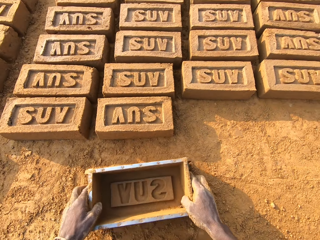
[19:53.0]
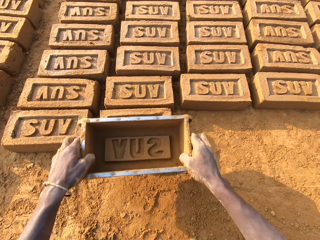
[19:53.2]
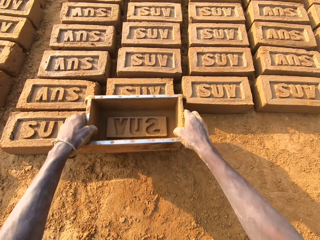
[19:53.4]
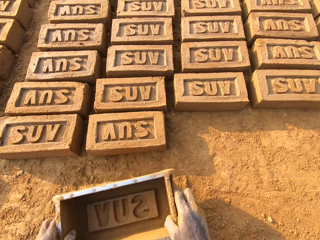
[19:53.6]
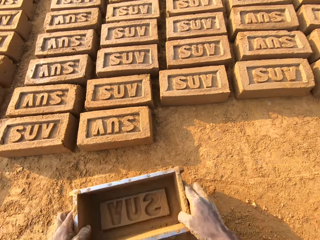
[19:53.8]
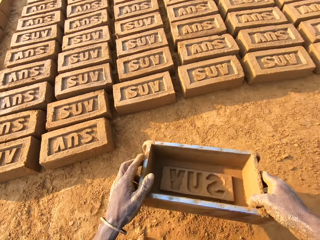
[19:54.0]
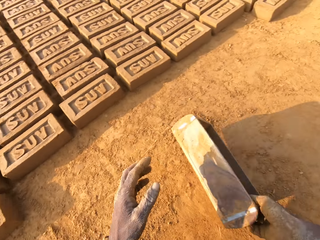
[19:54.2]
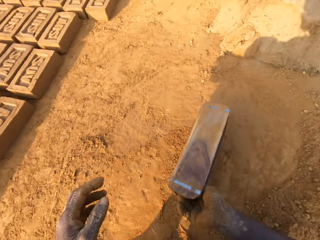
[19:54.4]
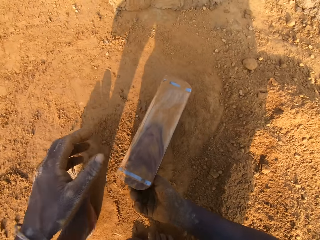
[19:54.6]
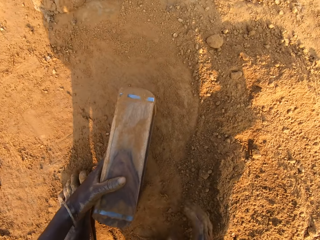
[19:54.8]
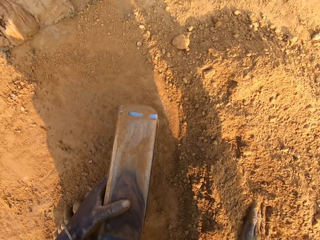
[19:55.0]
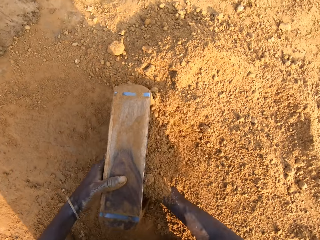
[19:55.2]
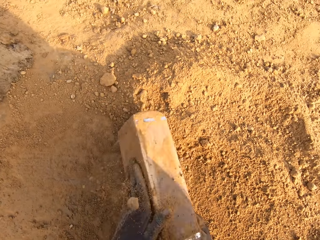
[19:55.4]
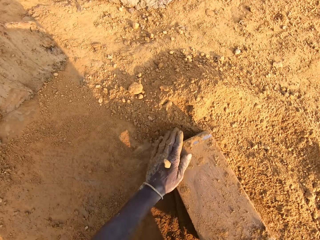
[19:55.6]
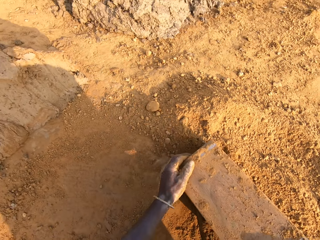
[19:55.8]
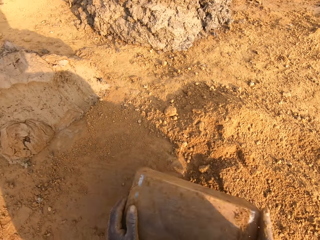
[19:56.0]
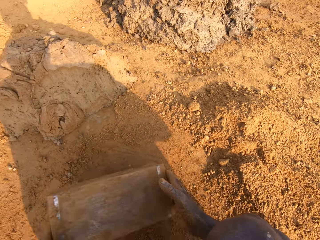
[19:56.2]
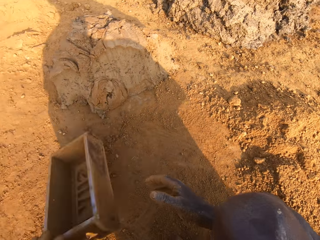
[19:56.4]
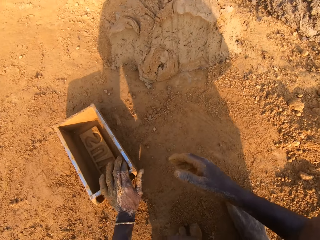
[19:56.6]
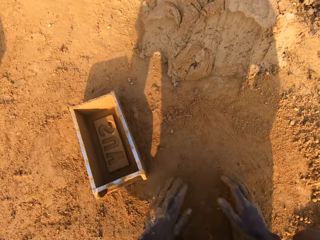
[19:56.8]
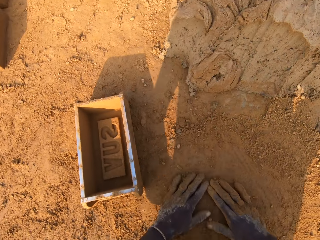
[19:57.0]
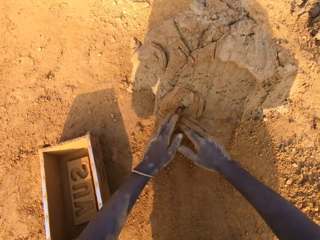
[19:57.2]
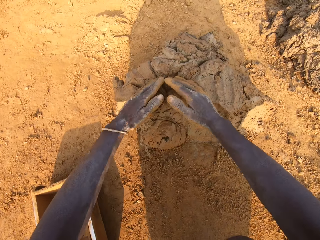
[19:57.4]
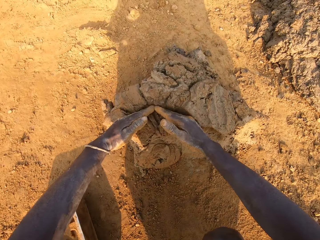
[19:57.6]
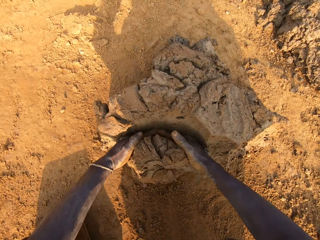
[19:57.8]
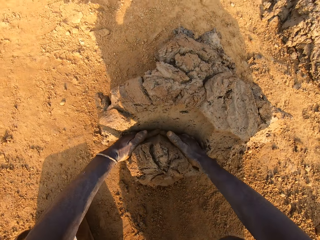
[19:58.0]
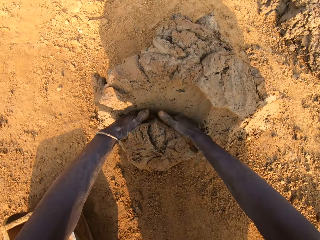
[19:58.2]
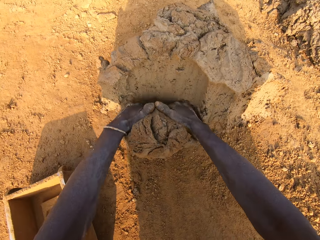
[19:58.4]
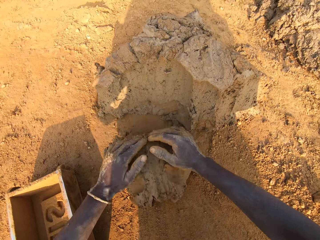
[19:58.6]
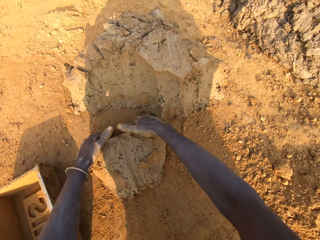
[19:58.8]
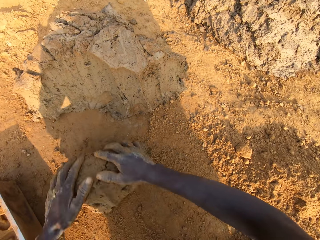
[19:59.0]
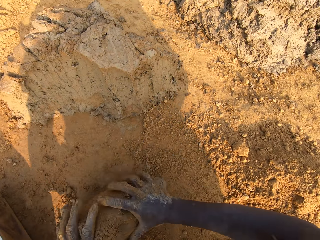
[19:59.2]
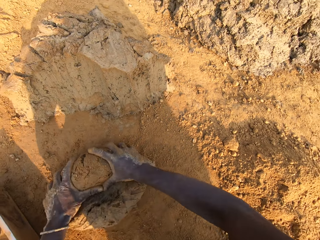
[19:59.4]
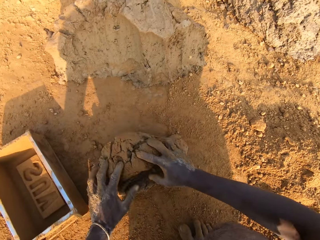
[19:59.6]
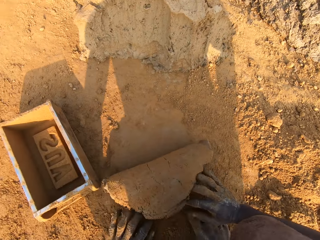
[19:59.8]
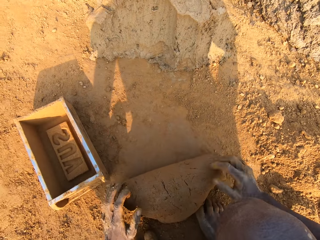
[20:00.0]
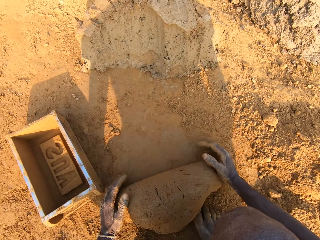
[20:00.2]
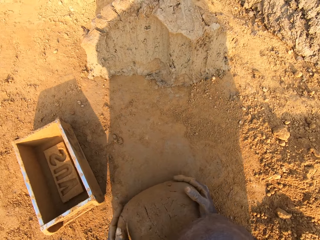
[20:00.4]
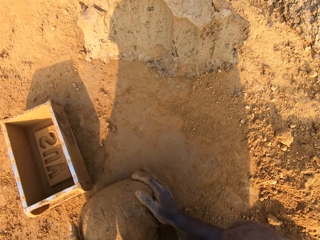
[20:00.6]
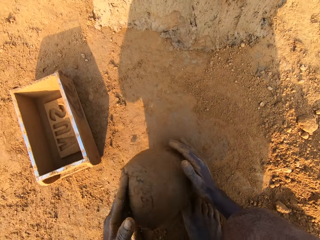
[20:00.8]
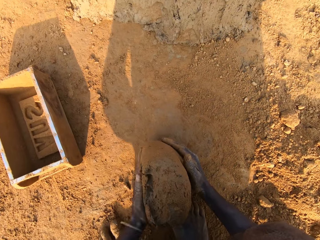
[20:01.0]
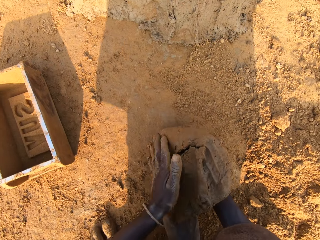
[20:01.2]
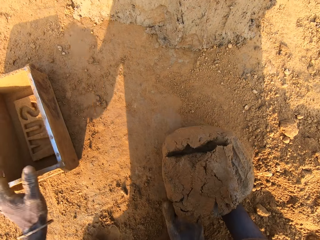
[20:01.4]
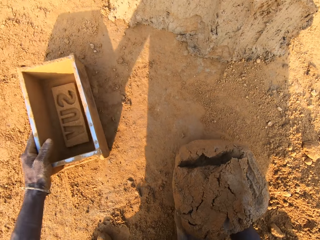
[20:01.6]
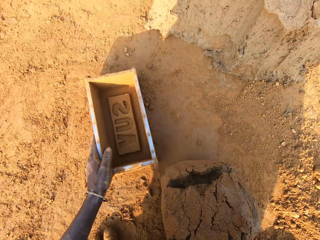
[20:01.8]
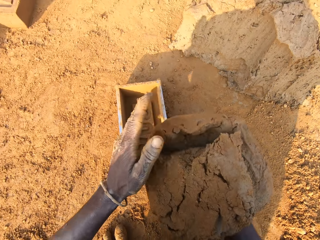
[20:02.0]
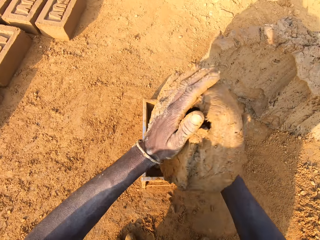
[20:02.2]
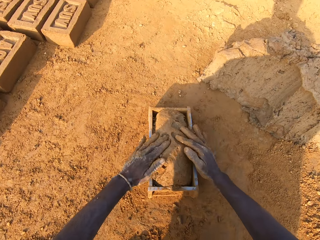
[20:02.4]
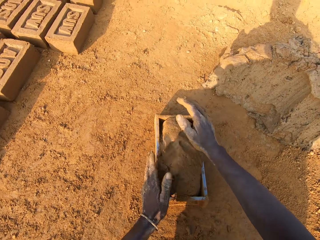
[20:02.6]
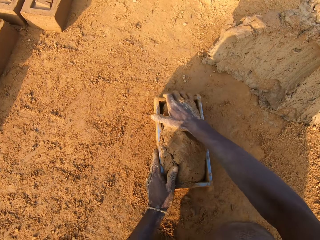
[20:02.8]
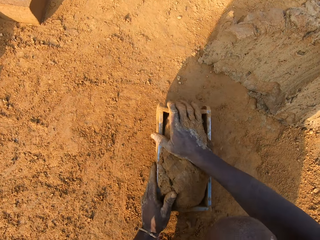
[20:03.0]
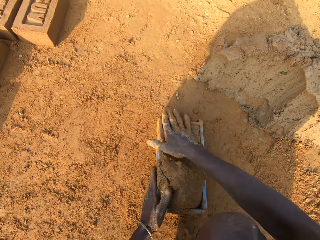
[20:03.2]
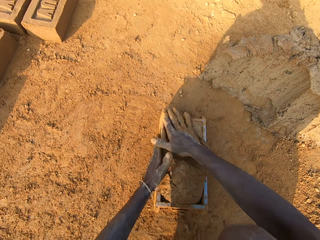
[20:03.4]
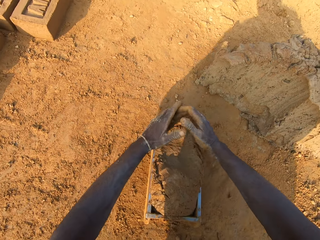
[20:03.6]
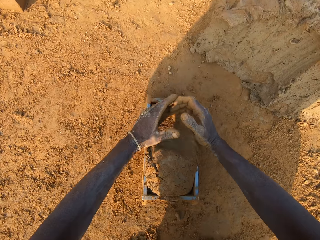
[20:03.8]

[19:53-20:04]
The camera wearer drops the iron brick mold on the ground. He lifts the brick mold. He hits the brick with the iron brick mold in his hands. He drops the iron brick mold on the ground. He turns around. He pours sand or soil into the iron brick mold with his right hand. He removes the sand from the iron brick mold. He drops the iron brick mold aside on the ground. He moves the soil. He collects clay. He cuts a portion of the concrete from the heap of concrete on the ground with his two hands. He coats the clay with the soil. He mixes the concrete on the ground with his hands. He grips the brick mold. He shifts the iron brick mold on the ground with his left hand. He drops the concrete in his hand in the iron brick mold.

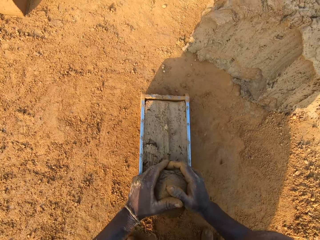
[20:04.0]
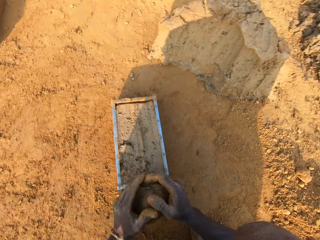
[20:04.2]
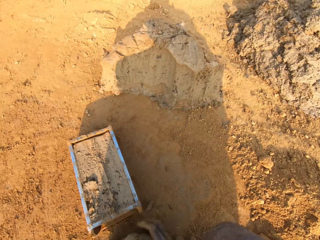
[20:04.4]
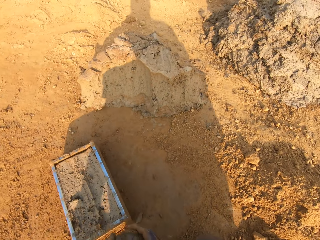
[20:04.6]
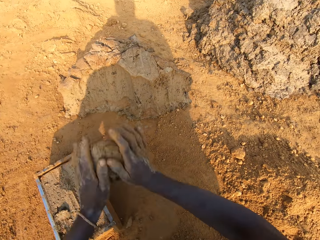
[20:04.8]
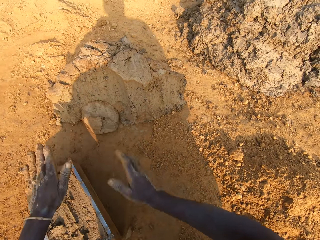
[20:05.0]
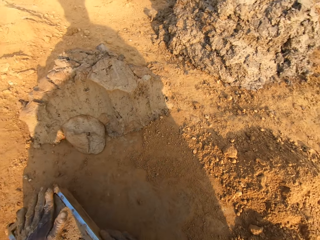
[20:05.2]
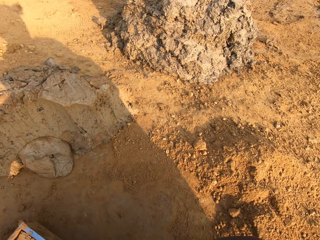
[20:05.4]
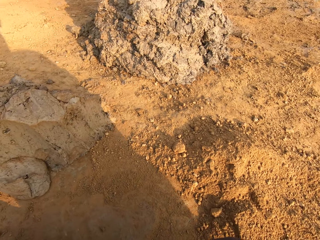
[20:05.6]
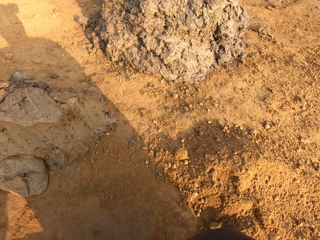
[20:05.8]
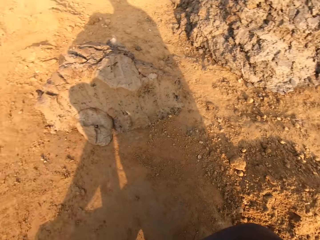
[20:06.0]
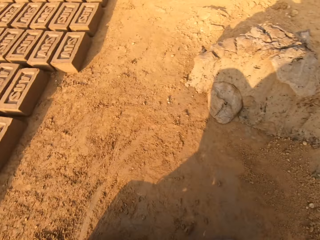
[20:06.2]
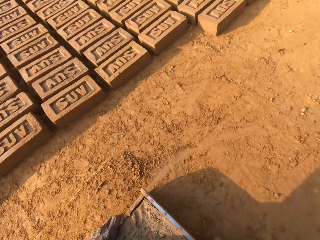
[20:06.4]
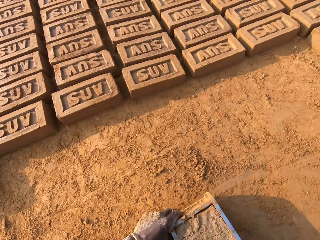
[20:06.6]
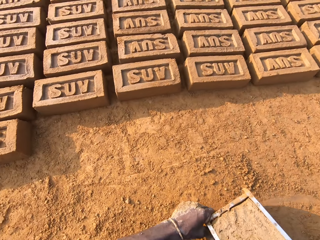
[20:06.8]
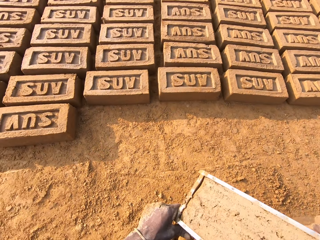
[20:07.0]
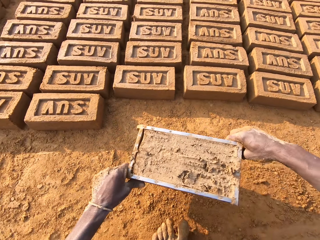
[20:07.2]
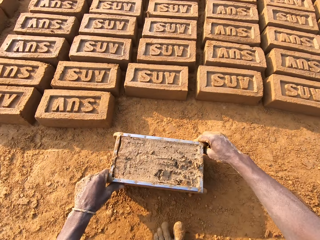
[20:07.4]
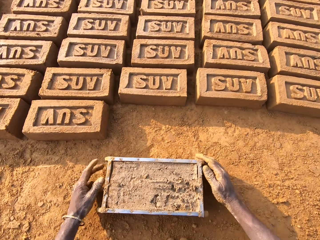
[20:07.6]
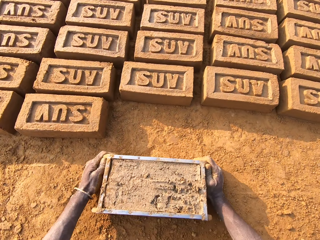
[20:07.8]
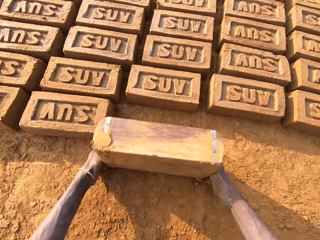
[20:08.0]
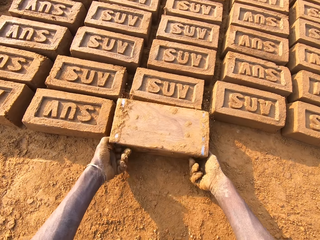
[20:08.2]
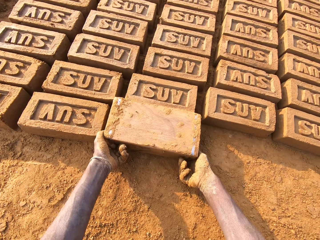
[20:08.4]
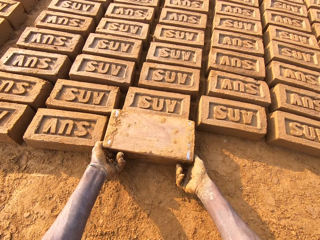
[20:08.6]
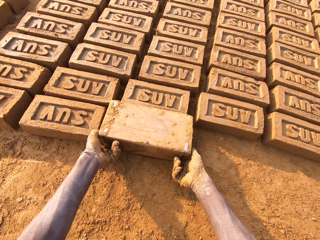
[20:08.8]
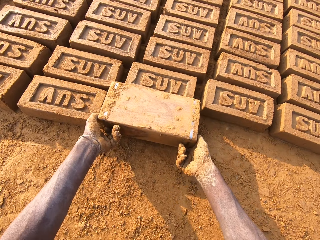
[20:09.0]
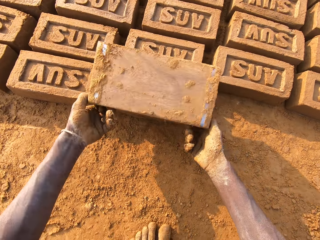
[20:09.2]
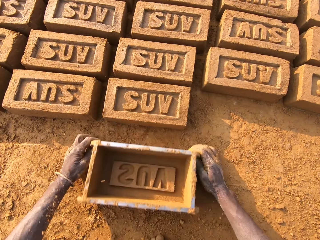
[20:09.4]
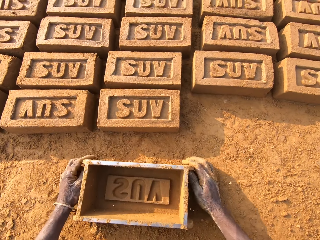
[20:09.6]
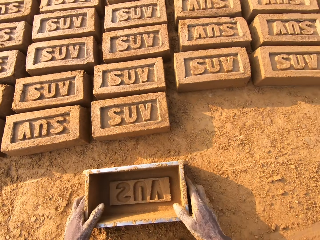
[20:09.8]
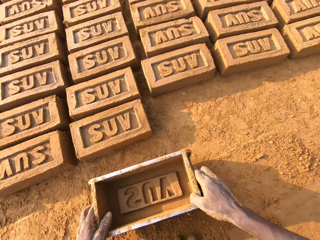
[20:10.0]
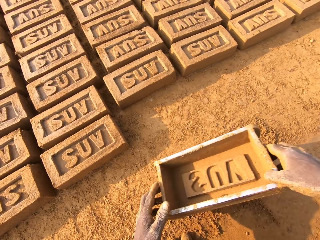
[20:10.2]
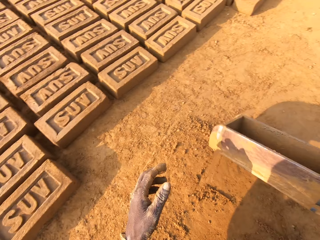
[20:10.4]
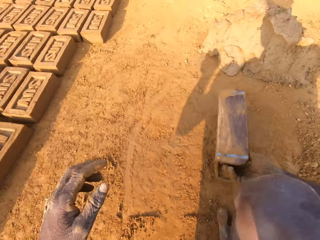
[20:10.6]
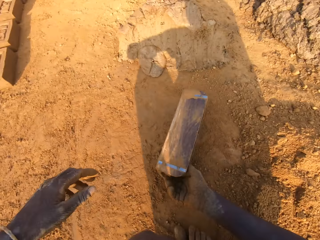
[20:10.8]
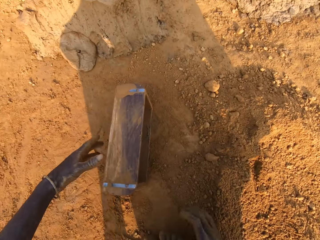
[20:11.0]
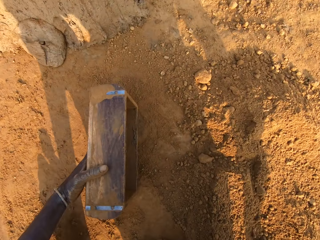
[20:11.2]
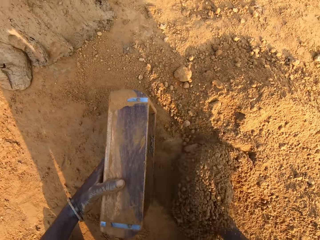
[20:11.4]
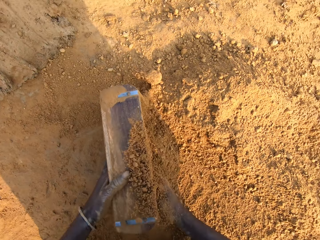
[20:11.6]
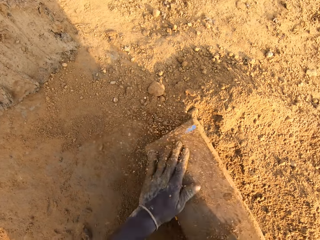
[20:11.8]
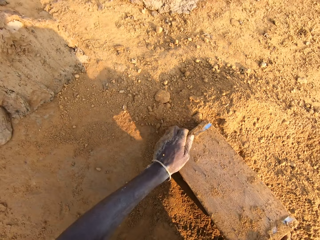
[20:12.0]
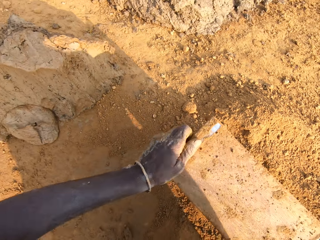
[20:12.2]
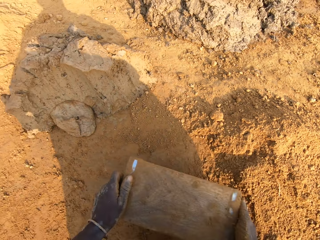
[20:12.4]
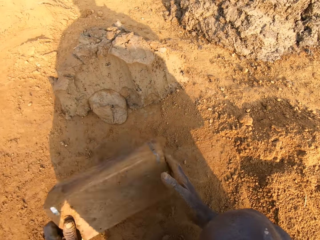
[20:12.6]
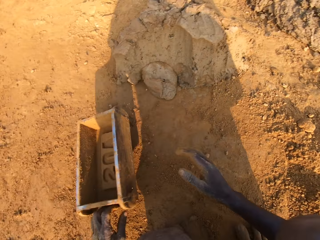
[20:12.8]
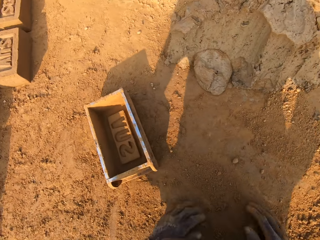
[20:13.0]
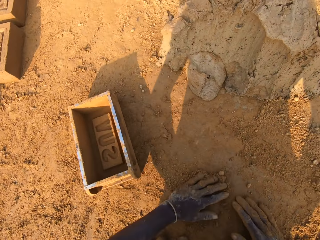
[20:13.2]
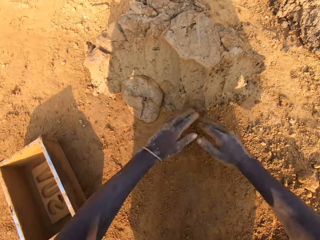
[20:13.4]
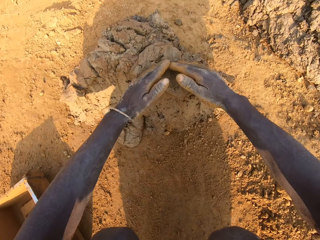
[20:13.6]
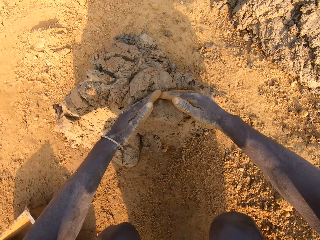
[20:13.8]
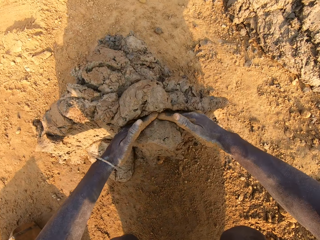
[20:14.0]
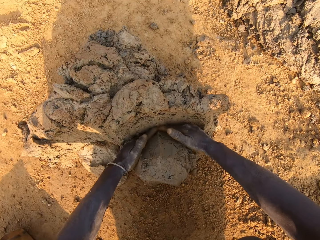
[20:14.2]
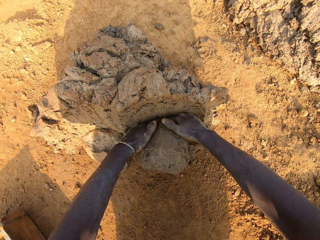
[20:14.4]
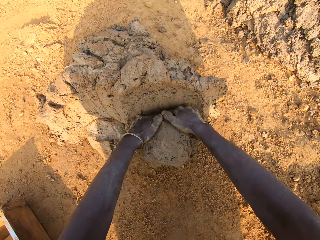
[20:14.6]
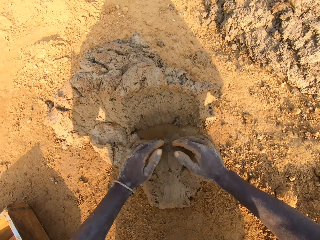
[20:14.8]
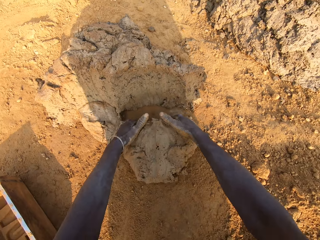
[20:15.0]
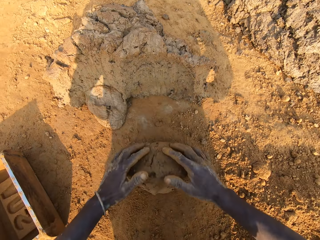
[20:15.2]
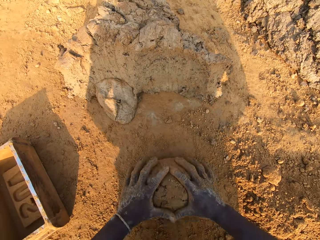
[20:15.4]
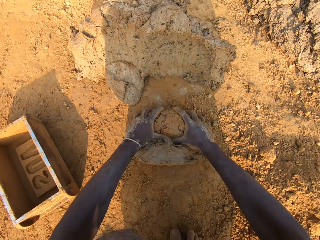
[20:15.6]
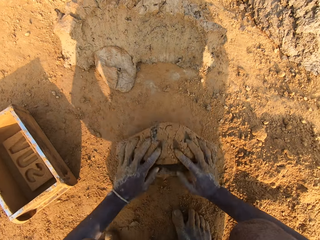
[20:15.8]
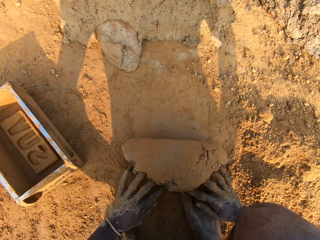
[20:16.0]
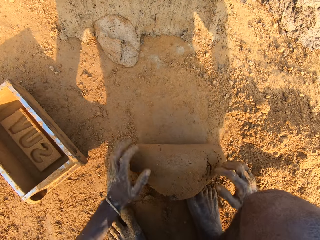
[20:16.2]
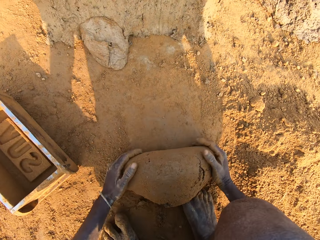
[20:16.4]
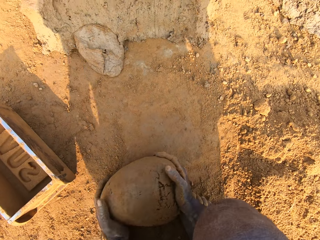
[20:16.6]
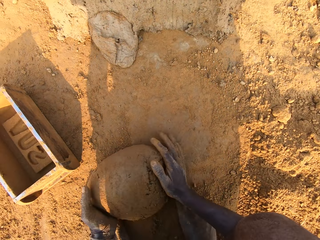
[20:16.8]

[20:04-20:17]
The camera wearer removes the excess concrete or clay from the iron brick mold. He drops the excess concrete on the heap of concrete on the ground. He carries the iron brick mold from the ground with his hands. He drops the iron brick mold beside other bricks on the ground. He turns the iron brick mold on the ground. He drops the iron brick mold on the ground. He lifts the brick mold. He pours sand or soil into the iron brick mold with his right hand. He removes the sand from the iron brick mold. He moves the soil. He drops the iron brick mold aside on the ground. He accumulates the clay. He cuts a portion of the concrete from the heap of concrete on the ground with his two hands. He coats the clay with the soil. He mixes the concrete on the ground with his hands.
